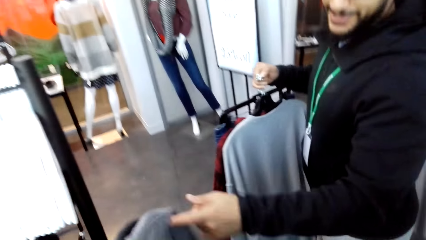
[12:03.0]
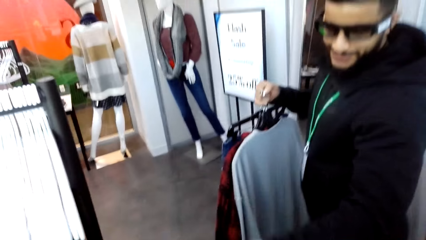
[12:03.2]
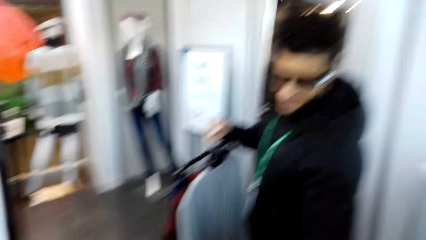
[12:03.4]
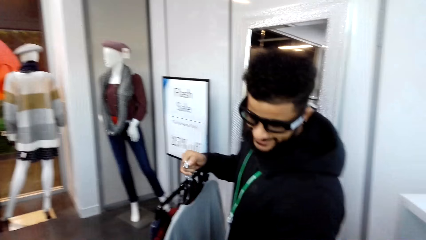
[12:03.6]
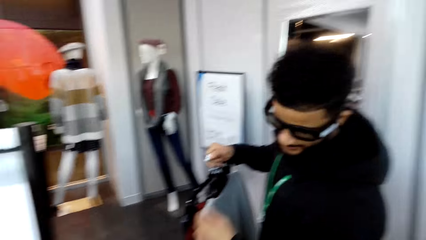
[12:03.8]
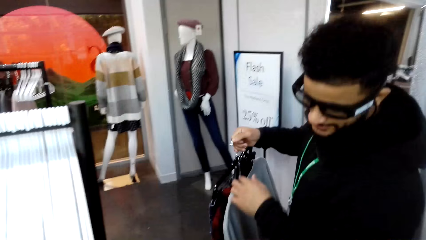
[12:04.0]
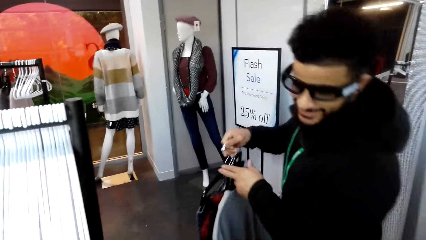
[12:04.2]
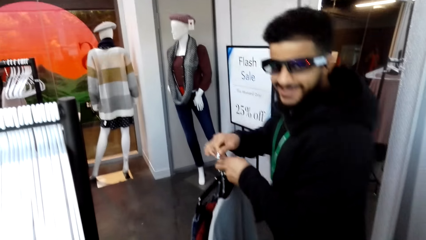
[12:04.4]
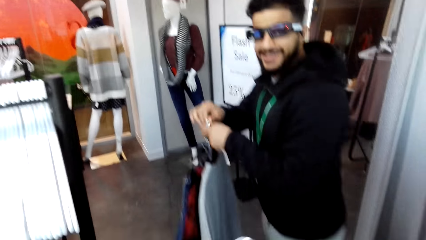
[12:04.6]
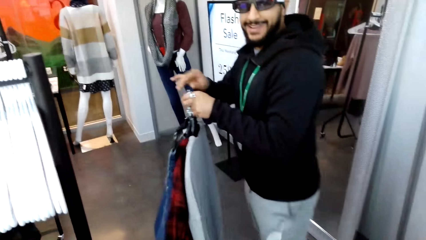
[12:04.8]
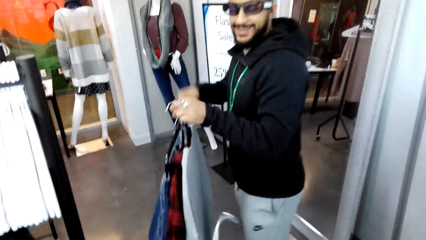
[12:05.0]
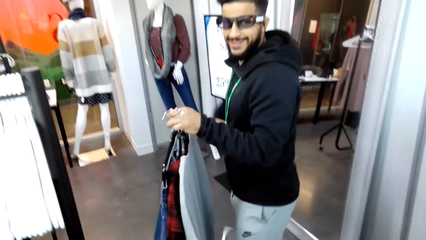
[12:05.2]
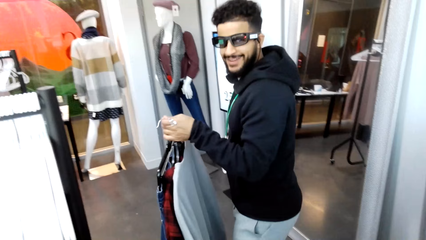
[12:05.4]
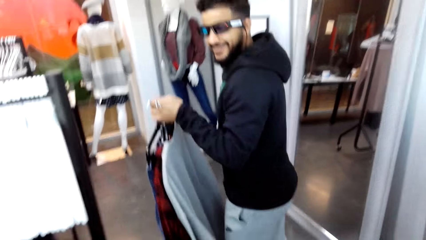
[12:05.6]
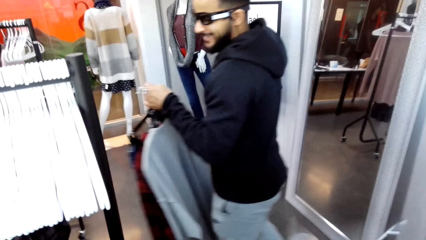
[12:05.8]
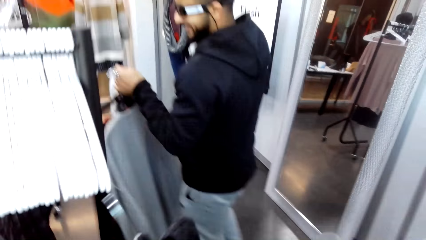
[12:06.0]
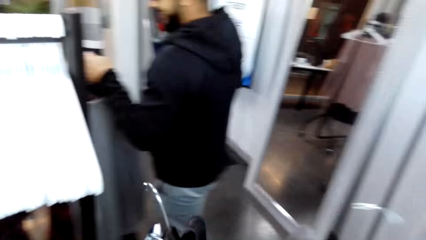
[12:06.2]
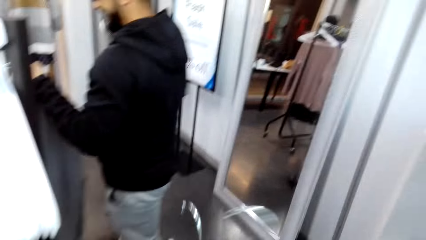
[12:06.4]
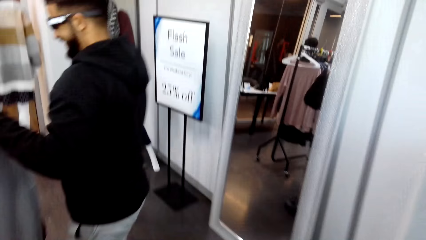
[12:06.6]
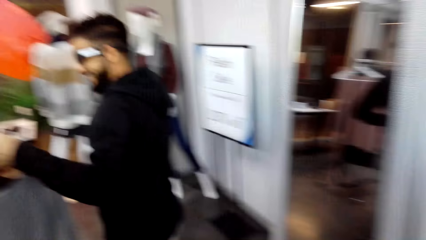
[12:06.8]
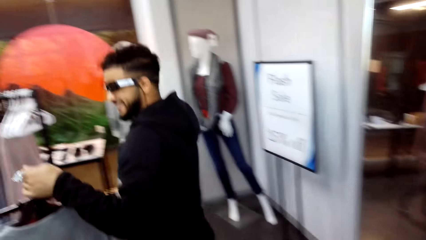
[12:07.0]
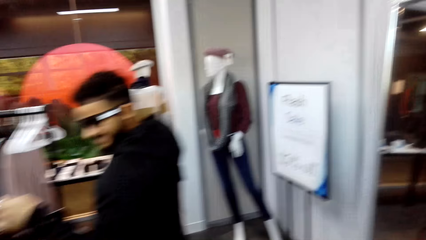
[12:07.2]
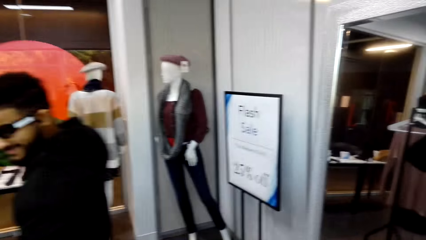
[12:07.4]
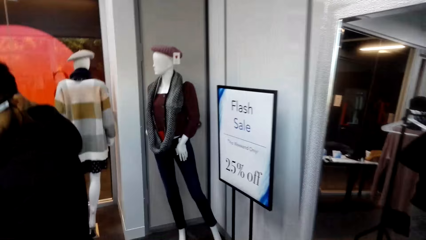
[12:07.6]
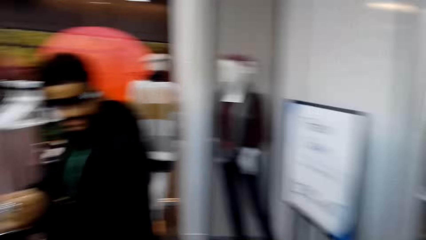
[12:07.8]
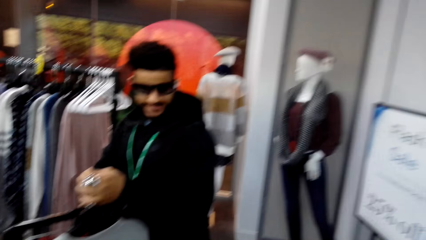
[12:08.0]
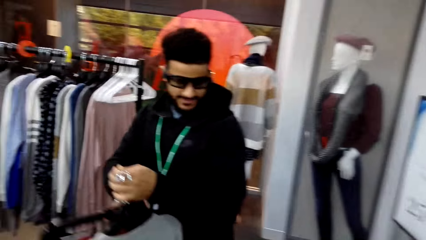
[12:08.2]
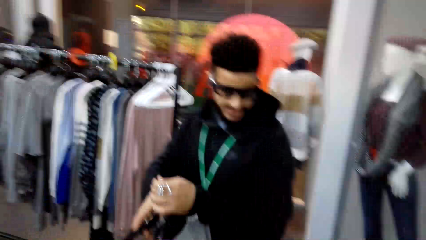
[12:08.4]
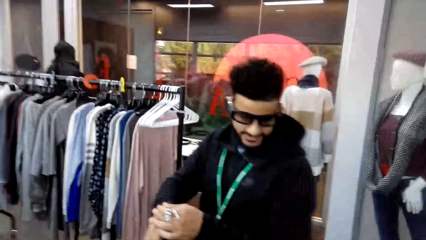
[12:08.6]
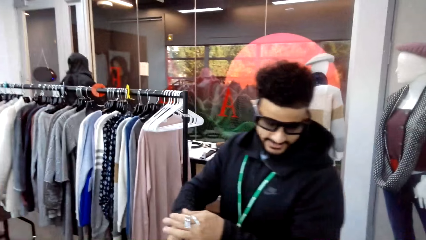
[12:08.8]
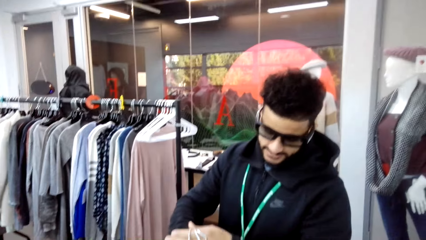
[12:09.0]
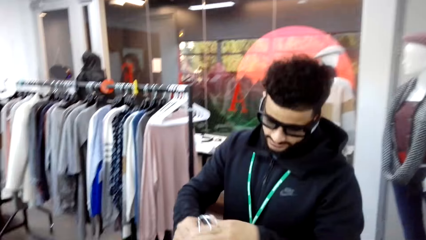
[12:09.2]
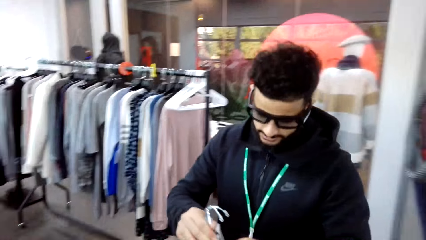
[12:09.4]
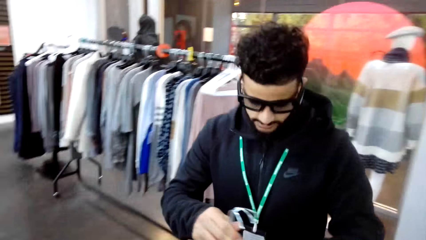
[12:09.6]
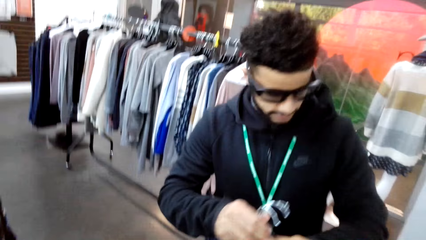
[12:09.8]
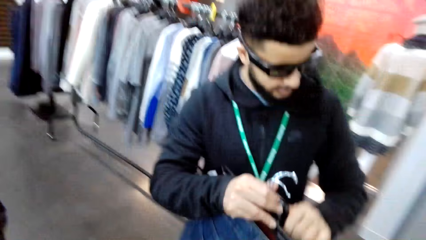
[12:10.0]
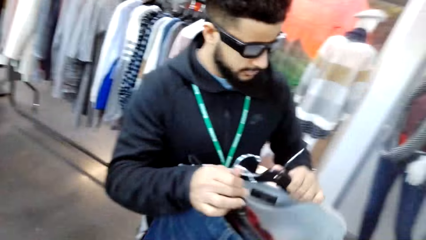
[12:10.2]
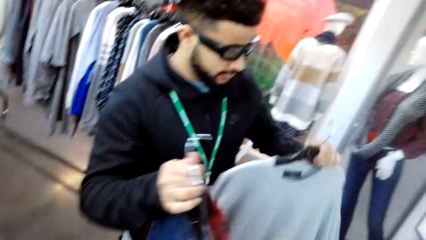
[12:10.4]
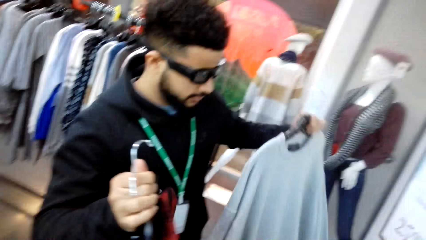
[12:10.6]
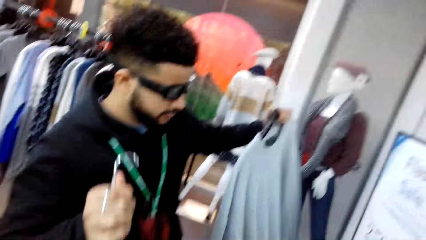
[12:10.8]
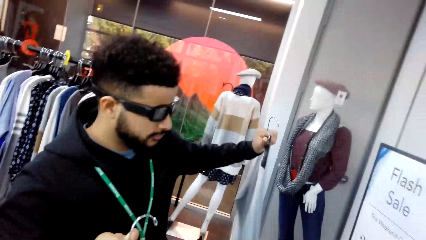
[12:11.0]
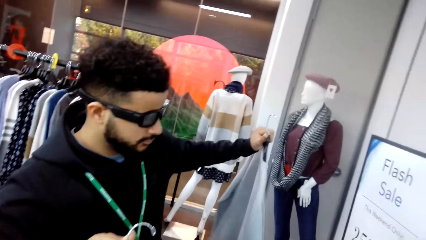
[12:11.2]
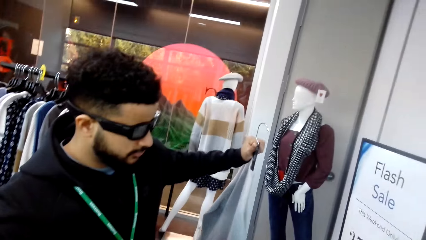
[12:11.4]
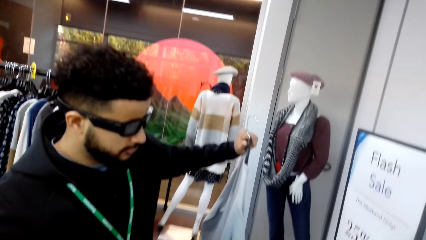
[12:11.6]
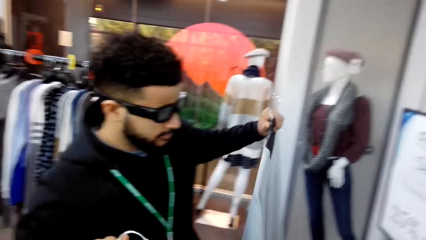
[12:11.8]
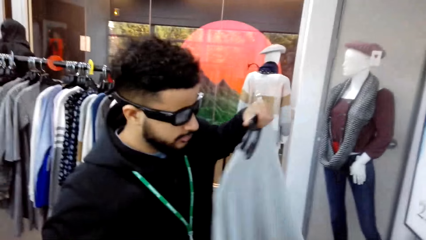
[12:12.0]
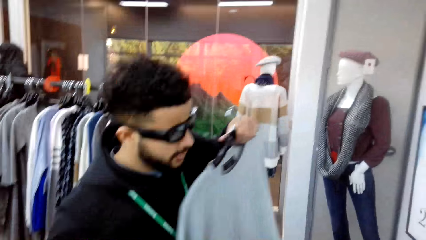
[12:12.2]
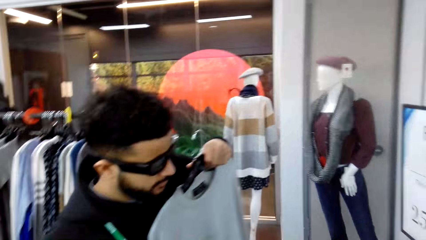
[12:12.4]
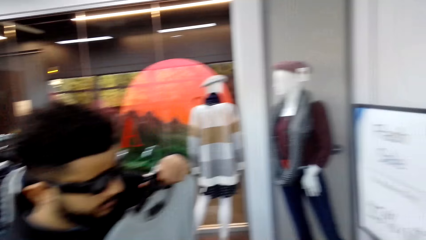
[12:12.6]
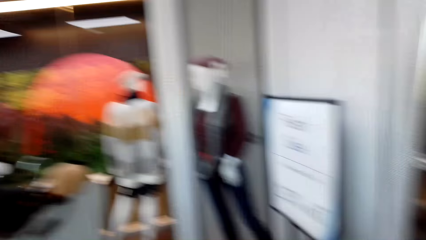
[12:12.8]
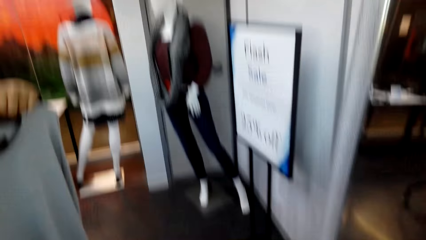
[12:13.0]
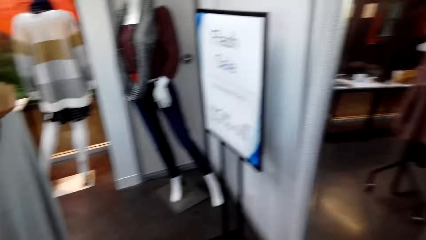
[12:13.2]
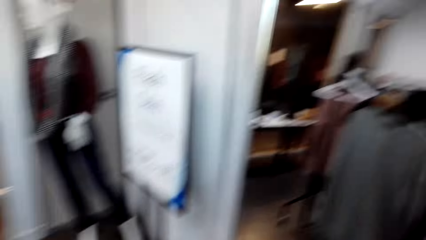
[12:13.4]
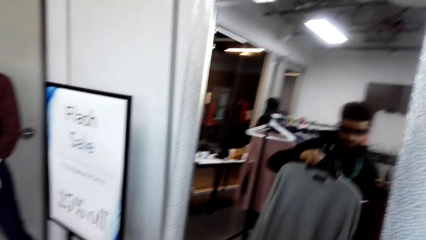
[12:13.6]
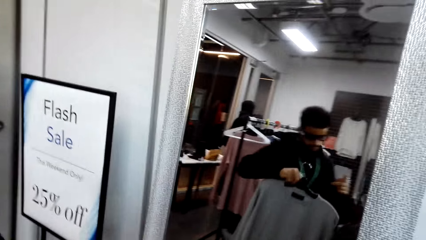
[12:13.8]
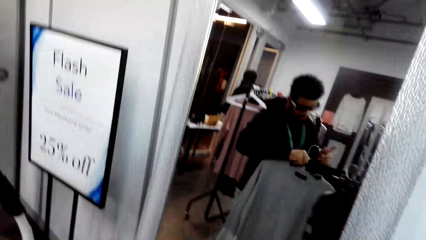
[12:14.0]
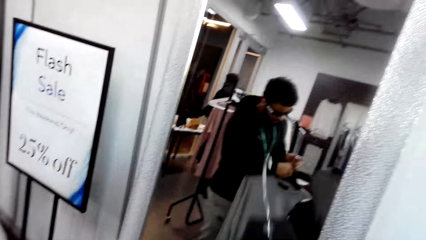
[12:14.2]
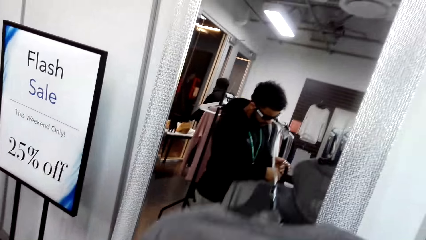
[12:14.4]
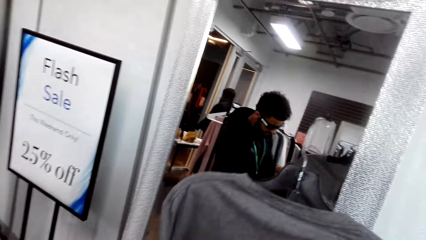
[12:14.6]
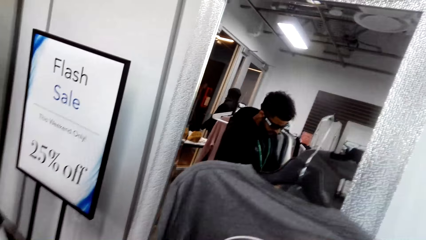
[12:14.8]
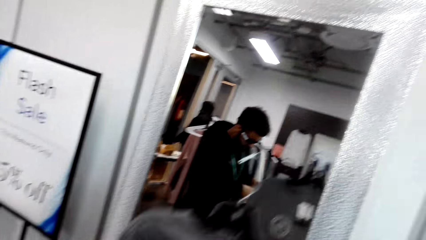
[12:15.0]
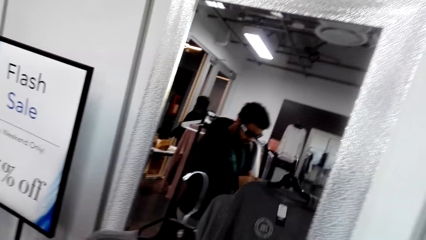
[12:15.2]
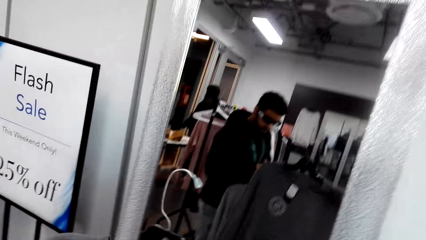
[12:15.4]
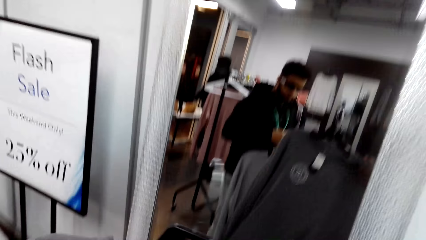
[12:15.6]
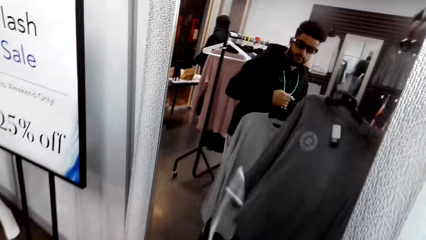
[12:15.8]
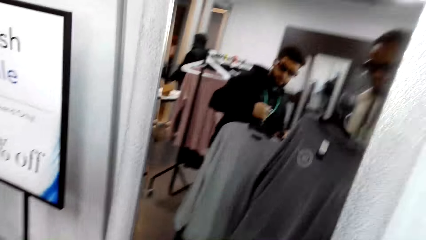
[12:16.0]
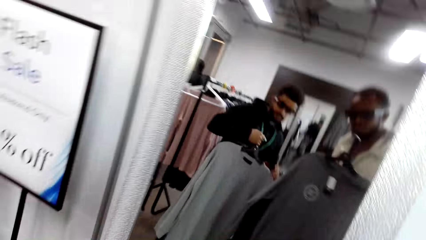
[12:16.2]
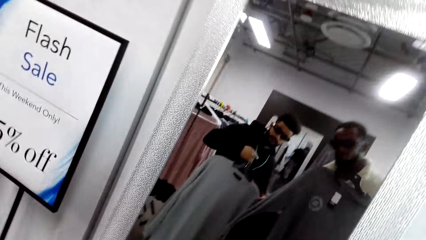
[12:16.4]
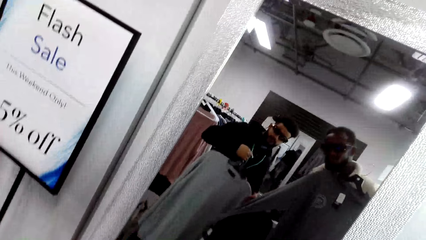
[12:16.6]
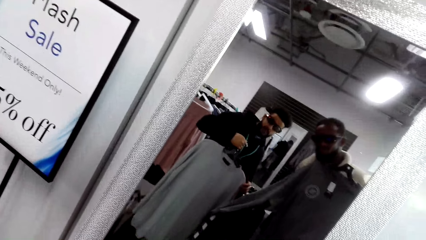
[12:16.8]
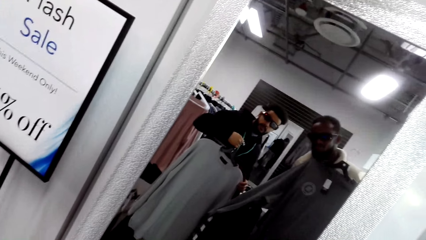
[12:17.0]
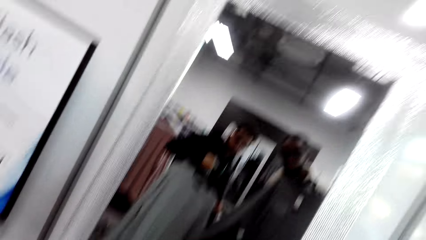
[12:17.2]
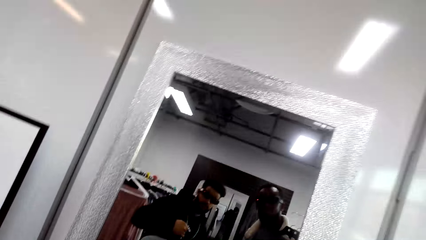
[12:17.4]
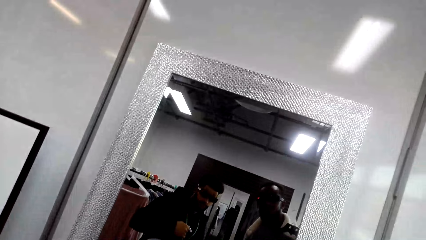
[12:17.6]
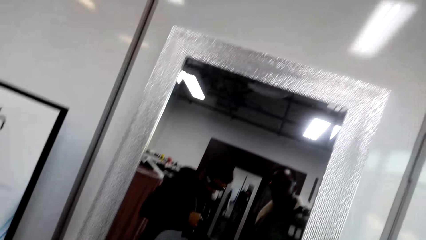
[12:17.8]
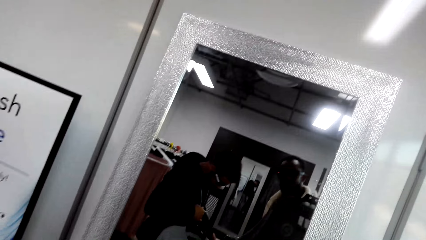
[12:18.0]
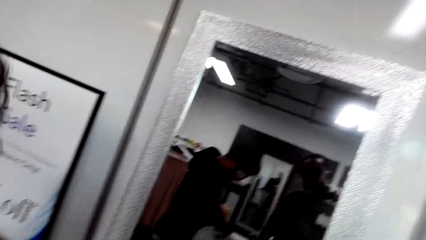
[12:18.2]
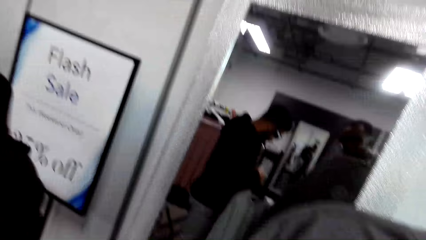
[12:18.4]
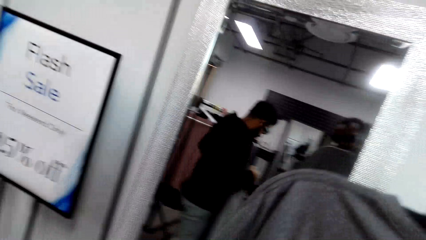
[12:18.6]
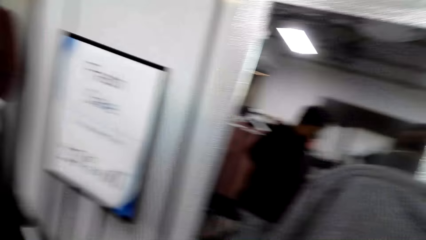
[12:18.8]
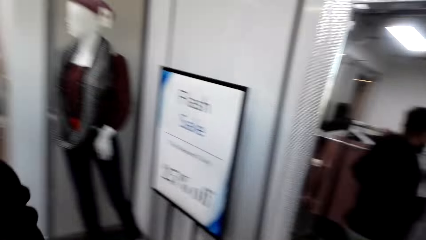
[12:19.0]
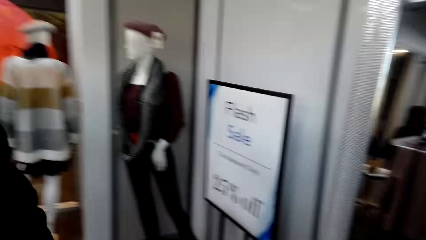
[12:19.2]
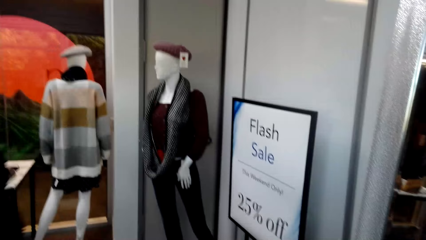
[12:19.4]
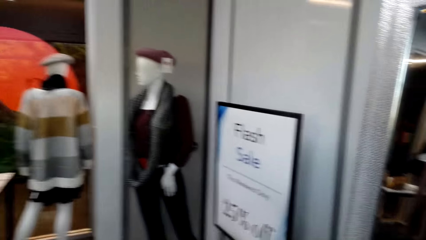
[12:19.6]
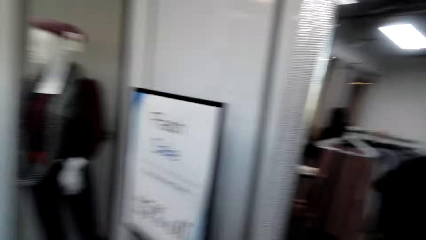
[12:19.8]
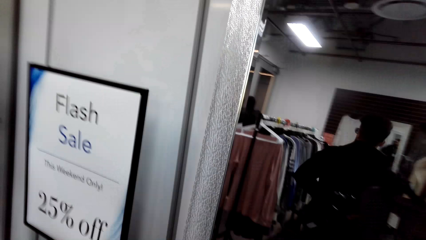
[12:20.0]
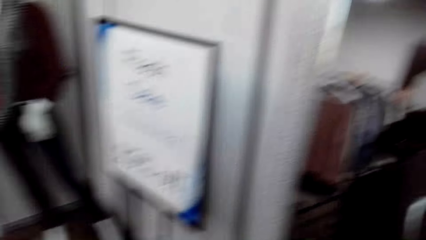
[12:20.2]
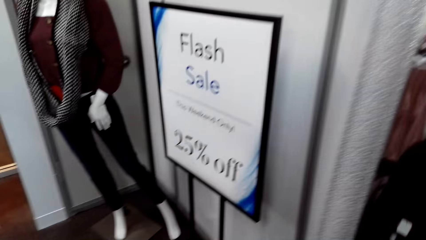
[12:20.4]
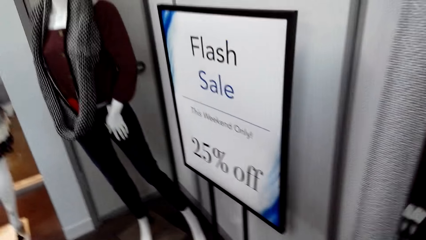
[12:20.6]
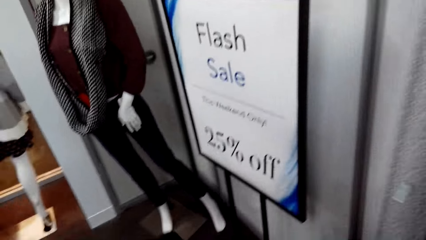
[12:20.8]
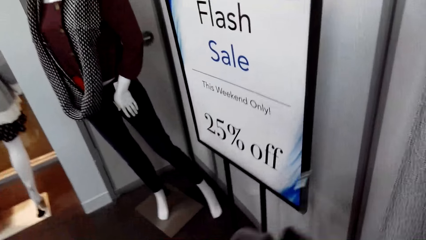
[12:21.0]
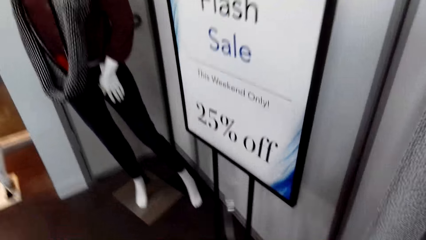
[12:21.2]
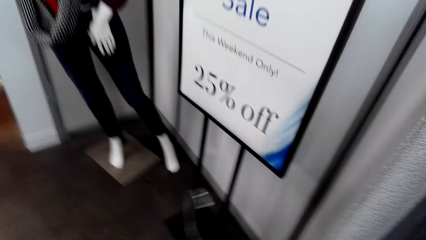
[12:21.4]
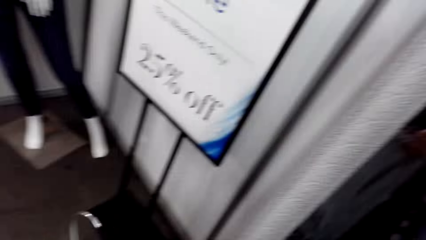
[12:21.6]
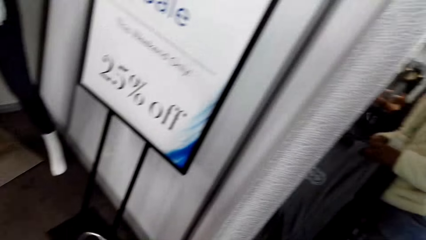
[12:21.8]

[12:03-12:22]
A man holds clothes. The camera wearer converses with the man. The man walks around the shop with the camera wearer. The camera wearer converses with the man. The man examines the clothes. The camera wearer looks around the shop. They look at the mirror. They look around the shop.
